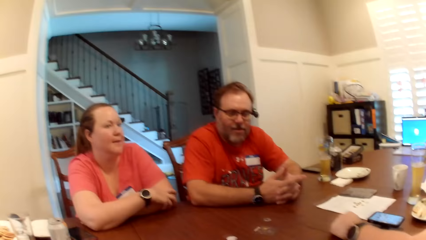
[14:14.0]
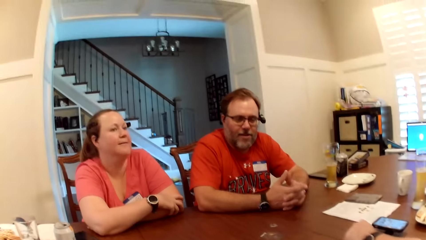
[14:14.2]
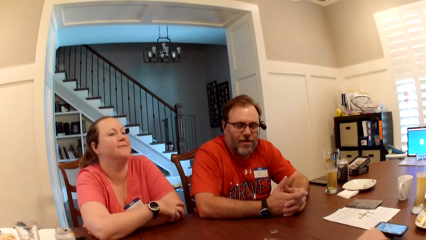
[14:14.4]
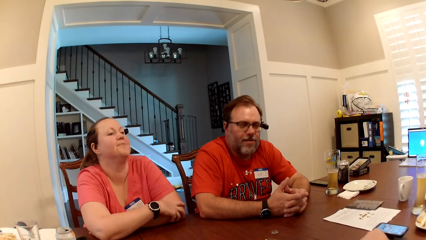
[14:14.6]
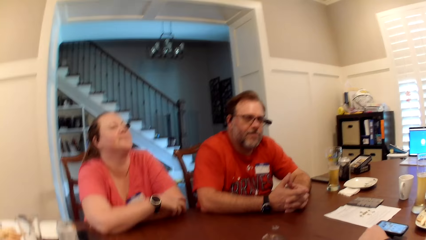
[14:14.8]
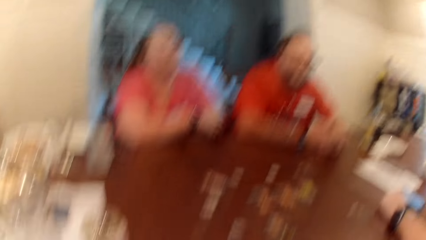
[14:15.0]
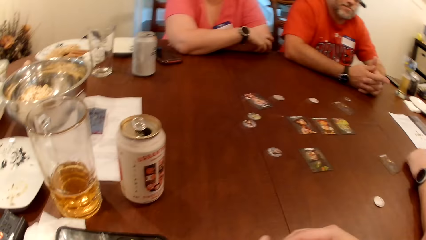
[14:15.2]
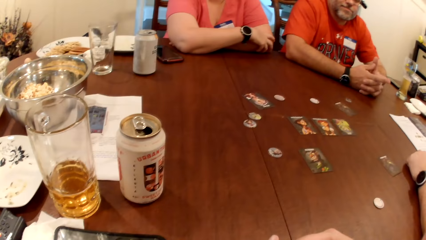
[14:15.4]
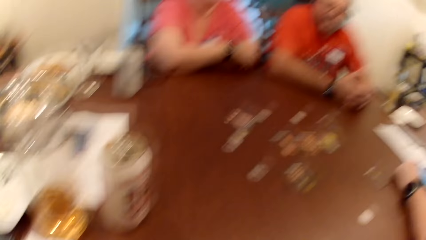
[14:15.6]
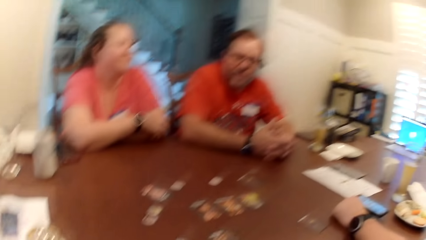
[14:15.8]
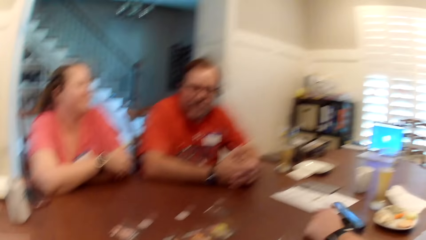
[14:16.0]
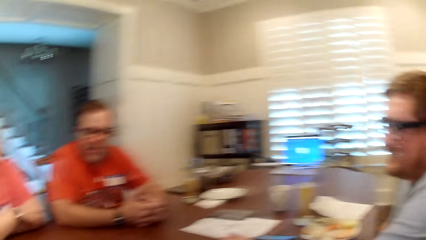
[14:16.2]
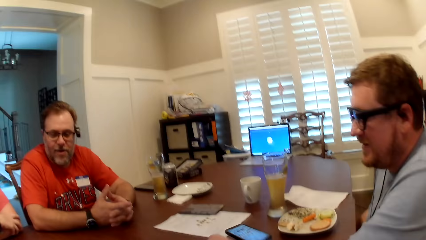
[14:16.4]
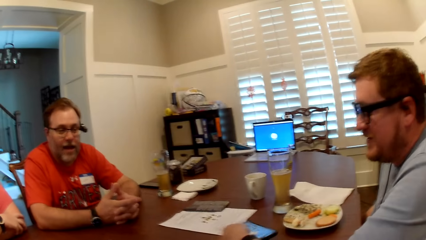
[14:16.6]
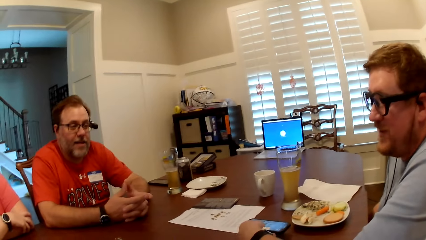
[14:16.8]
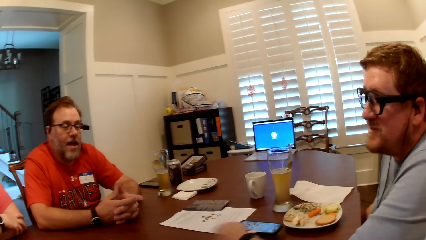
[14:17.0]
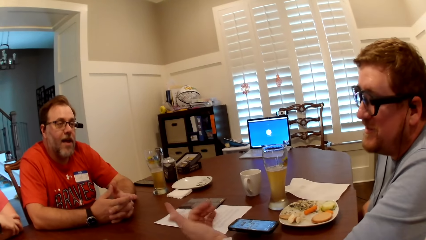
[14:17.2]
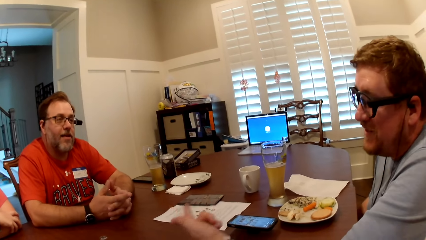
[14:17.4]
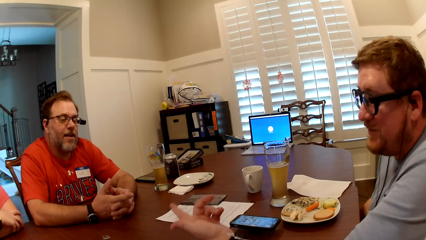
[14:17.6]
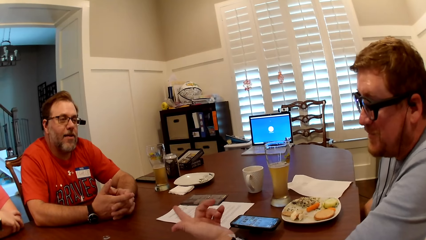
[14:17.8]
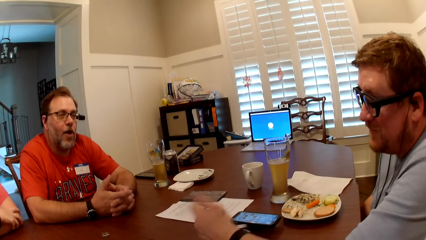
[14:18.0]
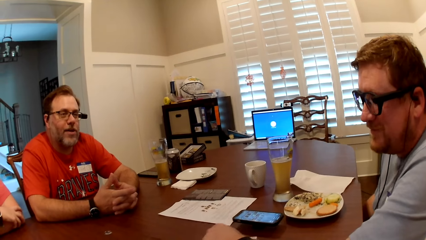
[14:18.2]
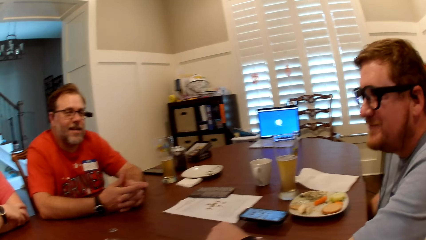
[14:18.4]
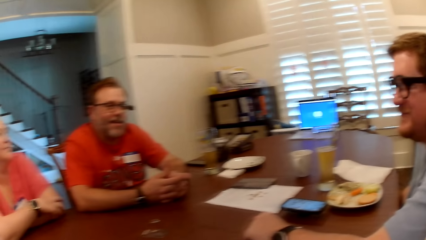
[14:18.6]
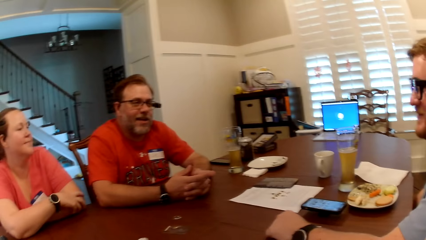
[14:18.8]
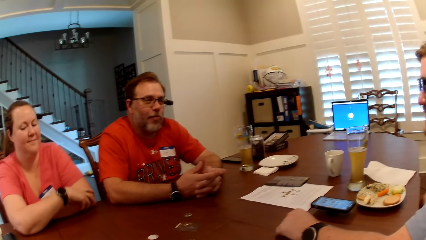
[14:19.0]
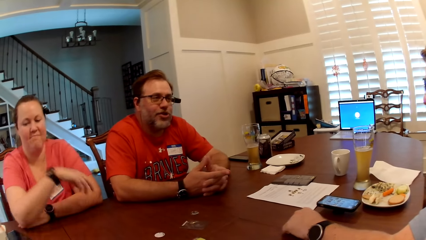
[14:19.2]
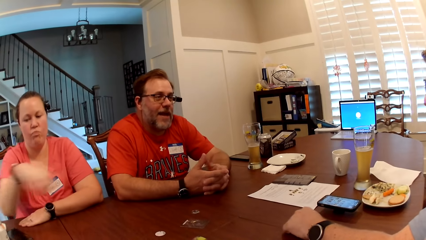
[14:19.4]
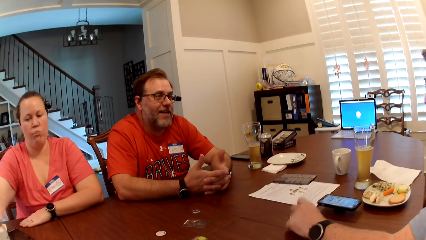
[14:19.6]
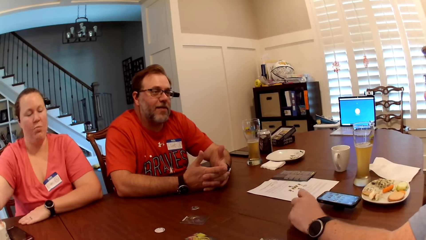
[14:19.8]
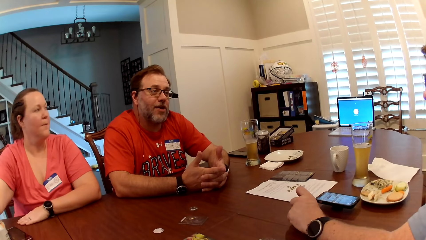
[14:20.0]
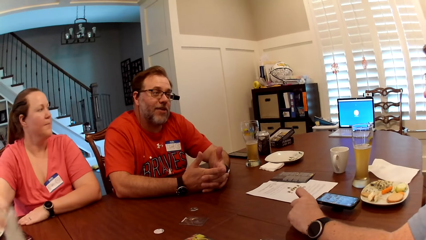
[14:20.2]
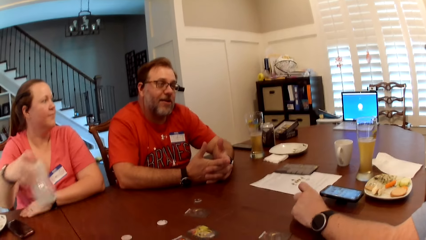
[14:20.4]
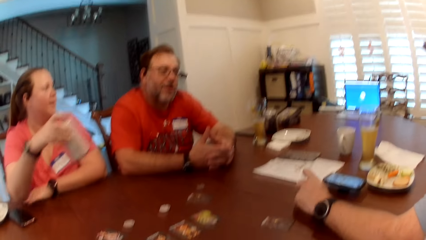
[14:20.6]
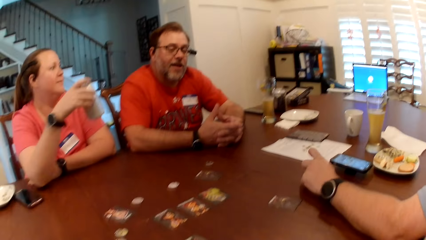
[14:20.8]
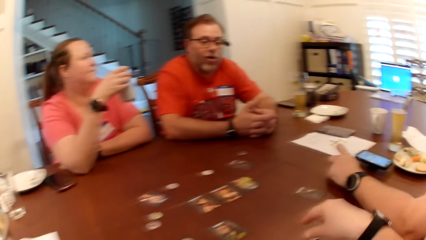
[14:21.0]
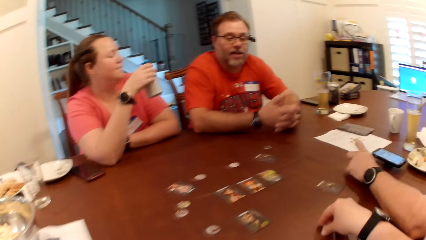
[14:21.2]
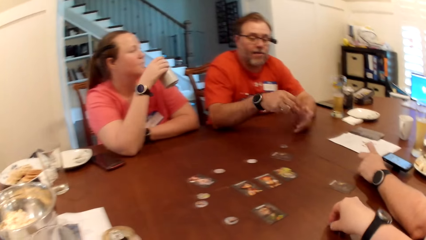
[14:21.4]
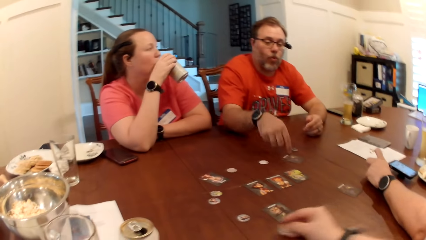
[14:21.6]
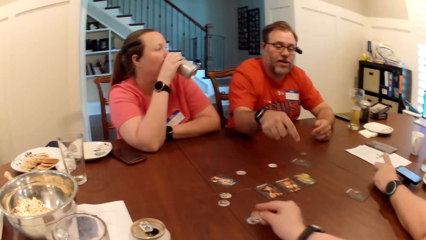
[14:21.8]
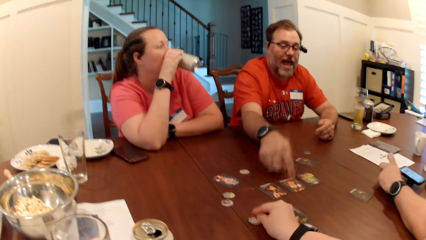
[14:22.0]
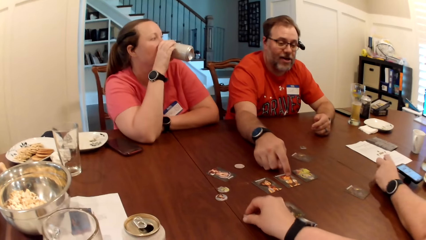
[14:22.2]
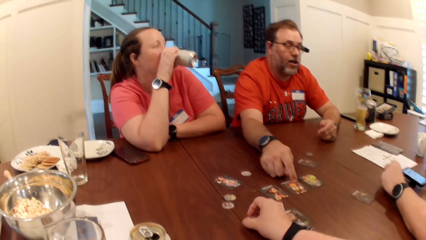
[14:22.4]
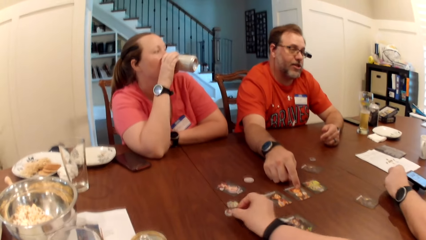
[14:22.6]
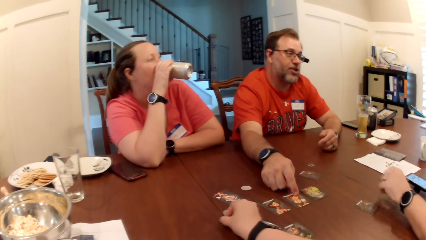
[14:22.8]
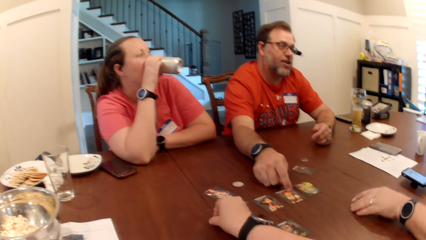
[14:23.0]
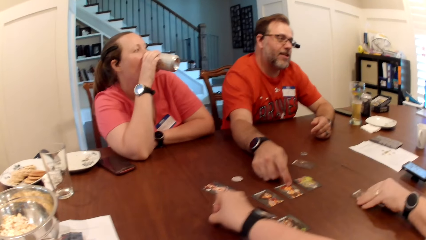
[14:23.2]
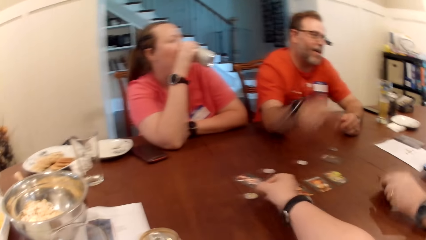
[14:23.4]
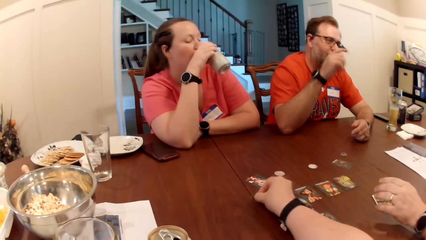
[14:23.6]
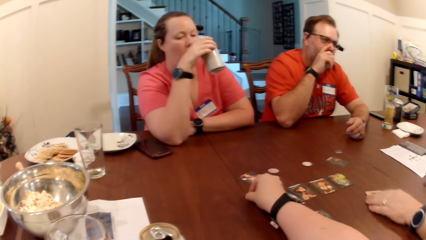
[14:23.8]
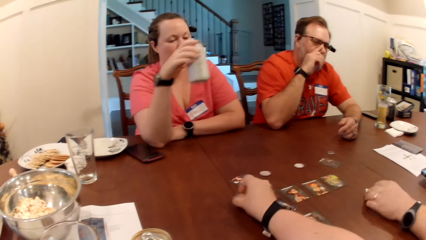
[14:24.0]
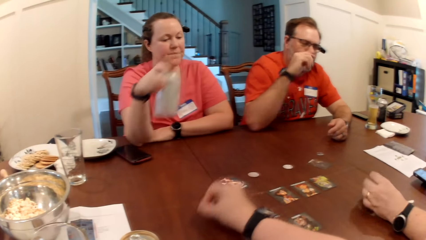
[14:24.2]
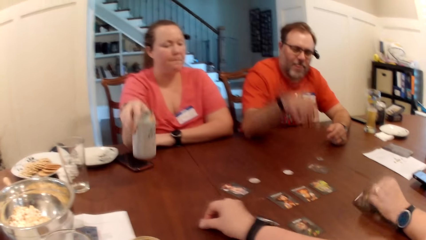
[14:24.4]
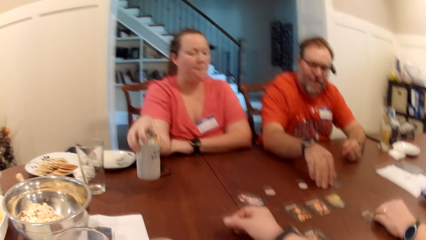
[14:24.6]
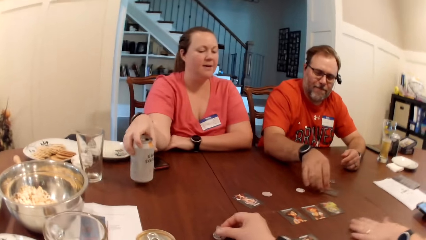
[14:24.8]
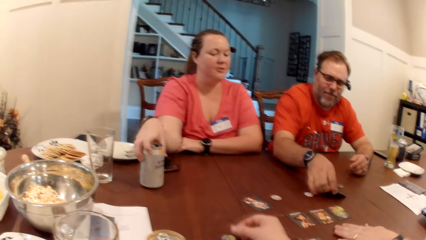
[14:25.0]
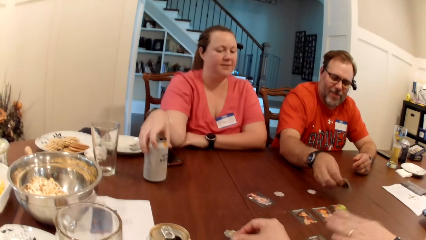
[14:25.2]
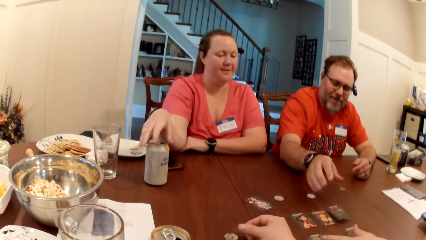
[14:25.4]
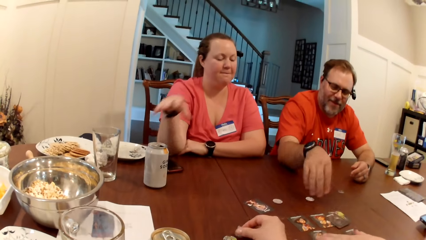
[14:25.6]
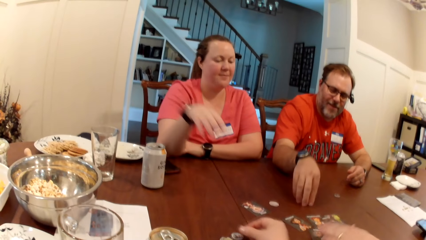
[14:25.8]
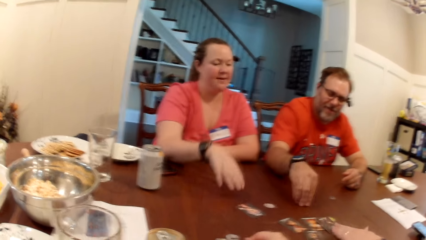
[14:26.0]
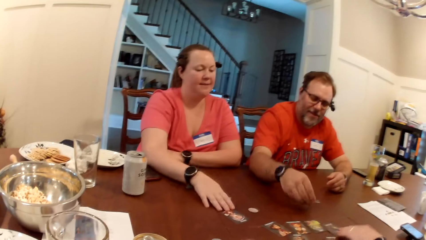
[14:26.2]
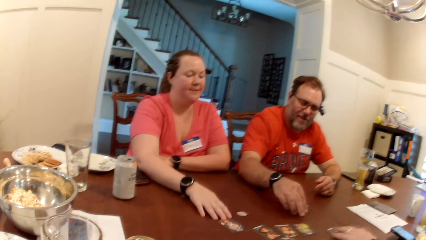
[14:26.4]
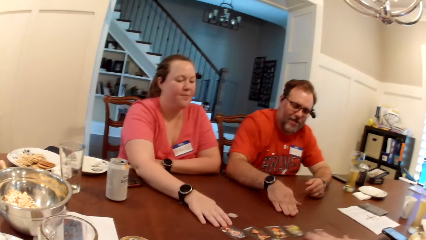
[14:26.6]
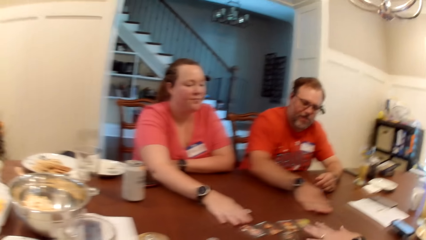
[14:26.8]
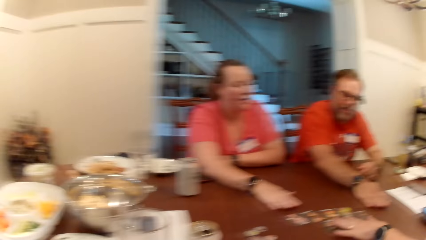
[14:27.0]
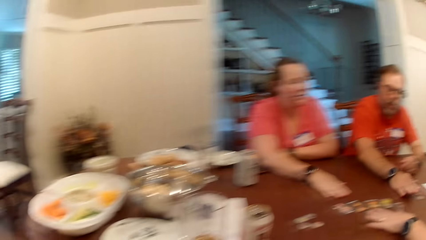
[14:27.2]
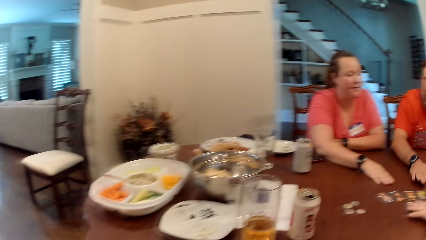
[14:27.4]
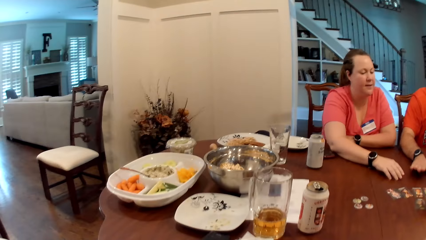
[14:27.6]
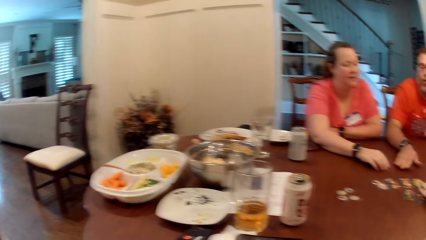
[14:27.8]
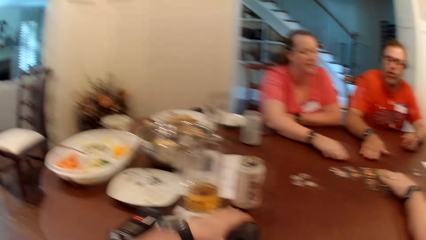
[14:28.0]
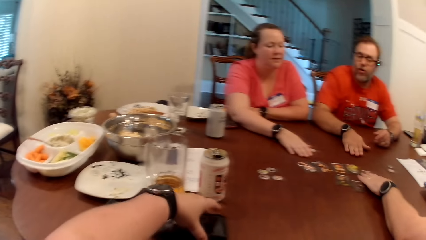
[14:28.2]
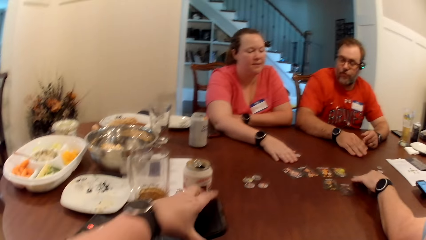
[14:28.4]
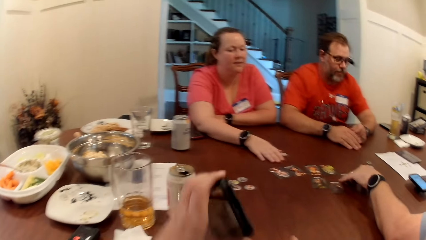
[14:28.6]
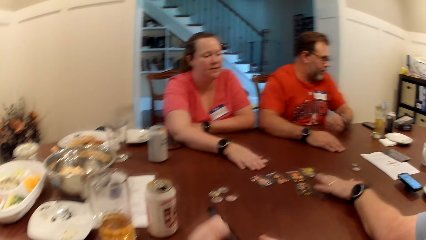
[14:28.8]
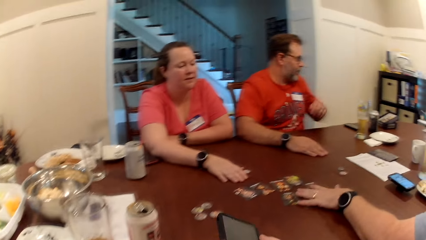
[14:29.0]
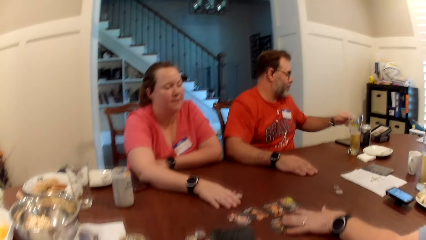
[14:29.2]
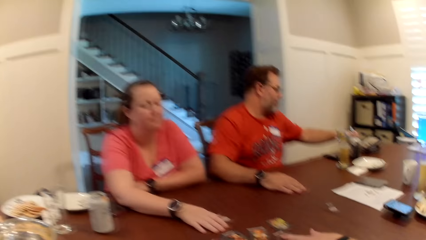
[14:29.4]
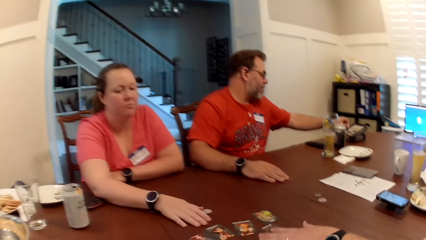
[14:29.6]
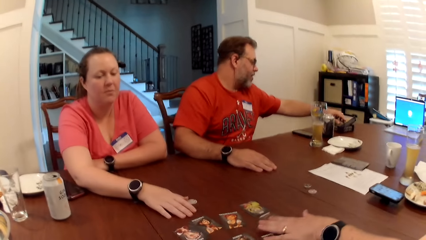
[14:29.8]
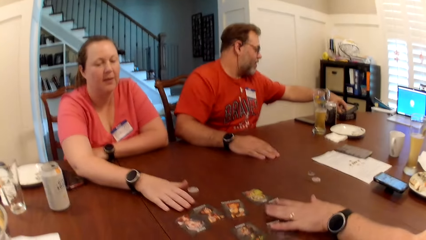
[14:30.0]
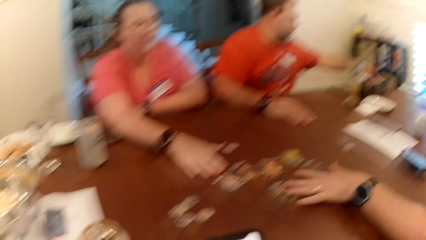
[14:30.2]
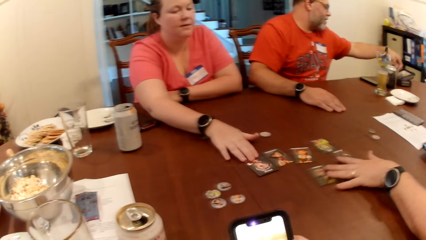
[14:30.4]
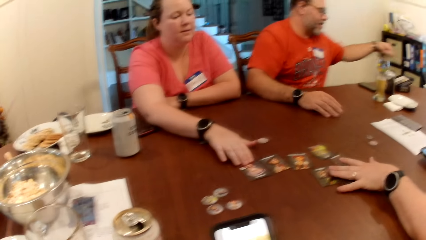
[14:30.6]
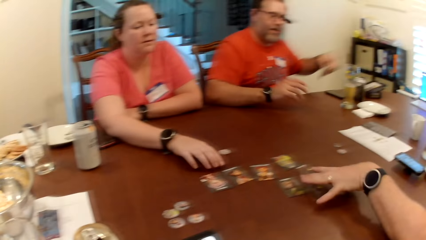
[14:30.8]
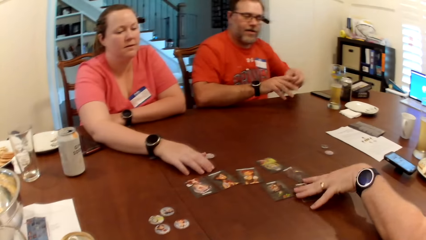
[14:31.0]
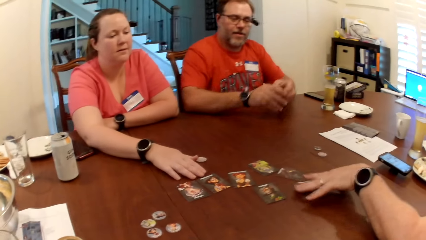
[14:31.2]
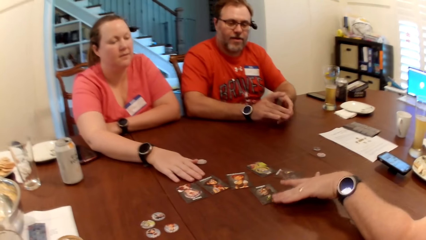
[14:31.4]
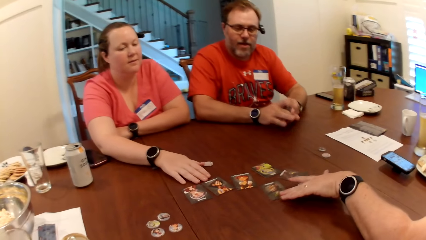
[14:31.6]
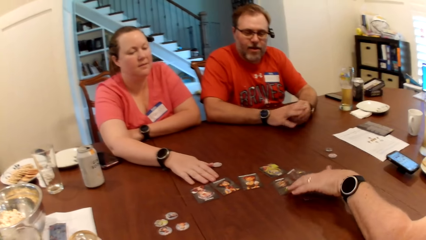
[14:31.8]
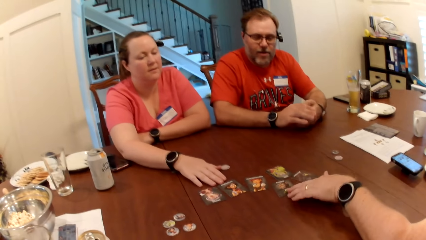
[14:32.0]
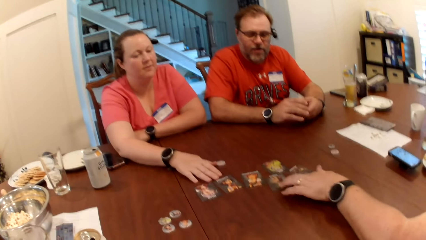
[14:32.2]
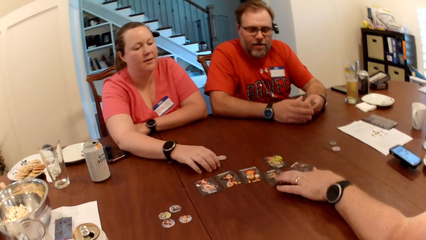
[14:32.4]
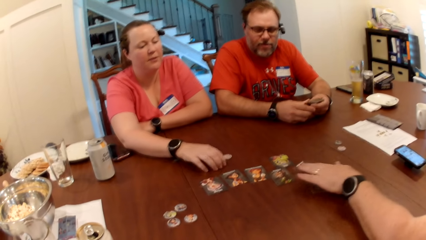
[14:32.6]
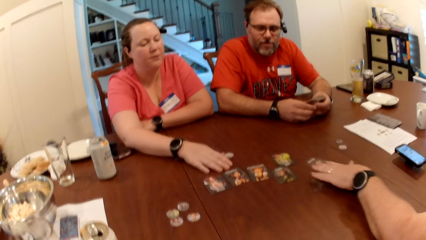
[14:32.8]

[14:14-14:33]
A man shifts a phone on the table with his left hand. A woman picks a can of soda on the table with her right hand. The camera wearer picks a card token on the table with her right hand. She arranges the coins. She drops the card token on the table with her right hand. The woman drinks from the can of soda in her right hand. Another man touches the card on the table with his right hand. The first man flips the card on the table with his right hand. The camera wearer picks the card token on the table with her right hand and drops the card token on the table with her right hand. The other man shifts the card on the table with his right hand. The woman drops the can of soda on the table with her right hand. The other man flips the card on the table with his right hand, picks the card on the table with his right hand, drops the card on the table with his right hand, and picks the card token on the table with his right hand. The woman shifts the card on the table with her right hand. The other man drops the card token on the table with his right hand. The camera wearer picks the phone on the table with her left hand. The first man shifts the cards on the table with his right hand. The other man picks the cards from a card box on the table with his left hand. The first man shifts the cards on the table with his right hand.
